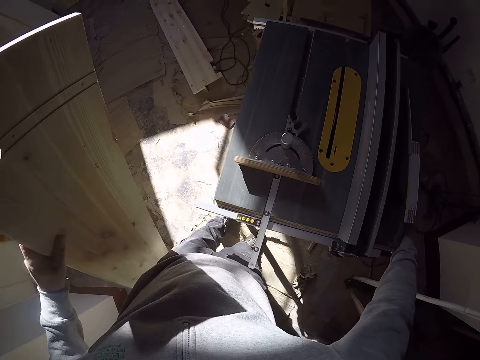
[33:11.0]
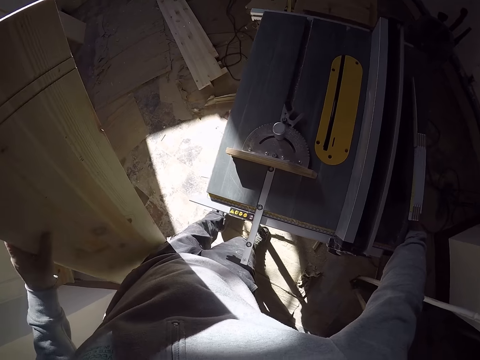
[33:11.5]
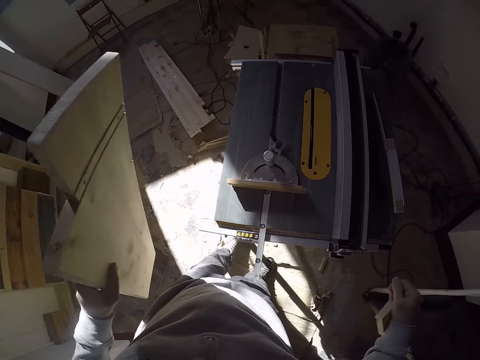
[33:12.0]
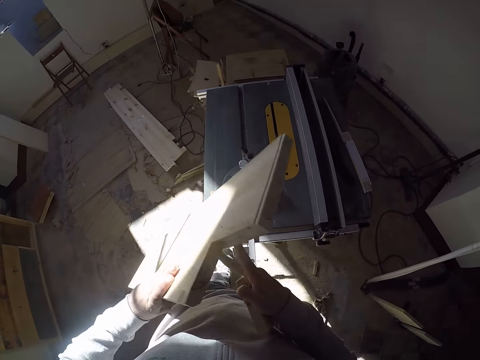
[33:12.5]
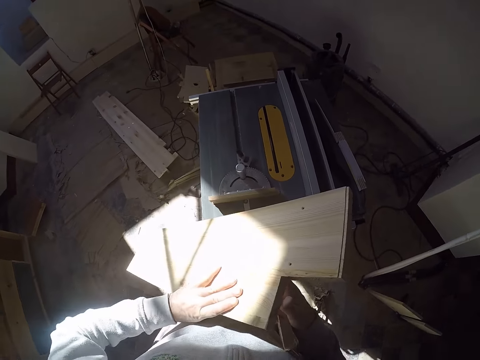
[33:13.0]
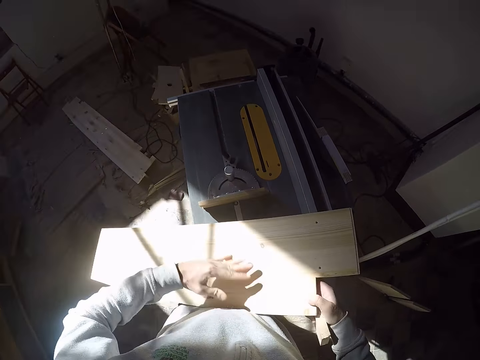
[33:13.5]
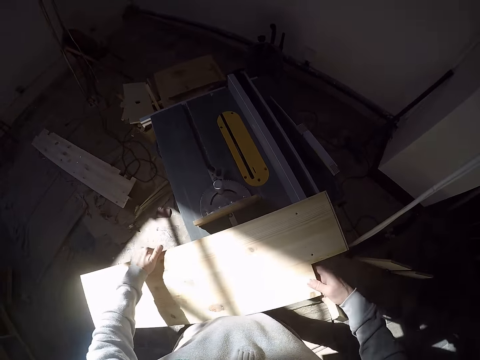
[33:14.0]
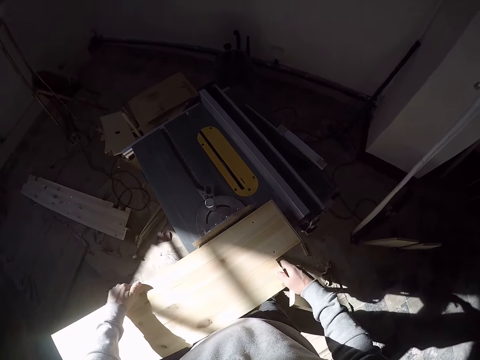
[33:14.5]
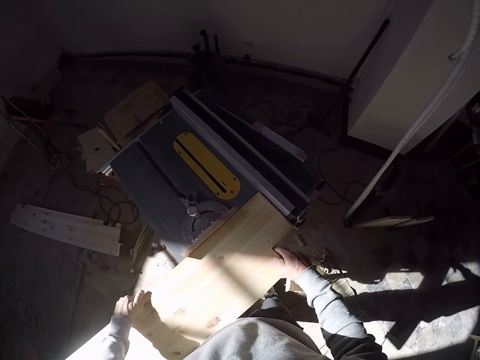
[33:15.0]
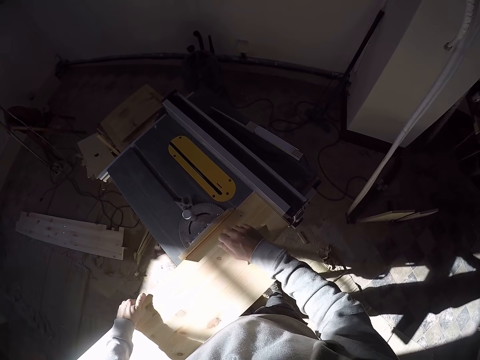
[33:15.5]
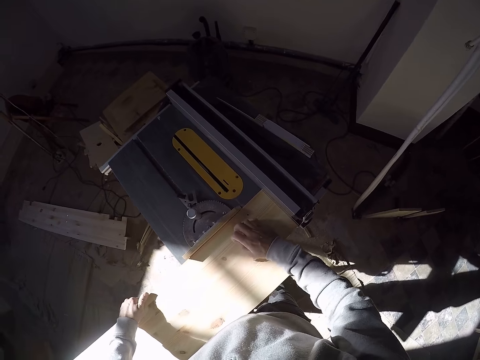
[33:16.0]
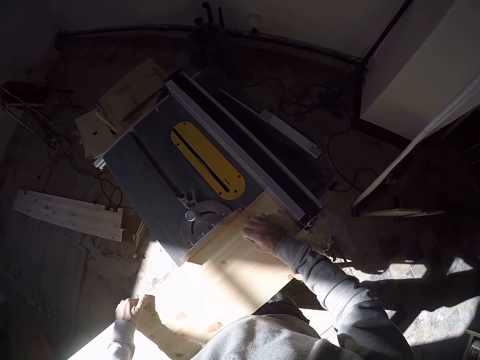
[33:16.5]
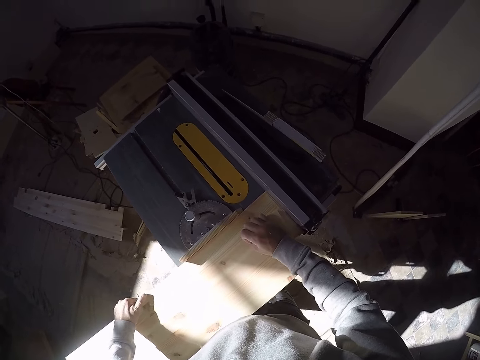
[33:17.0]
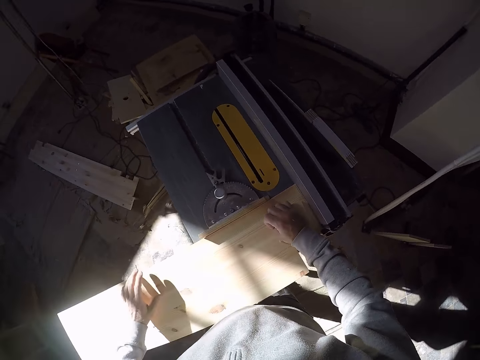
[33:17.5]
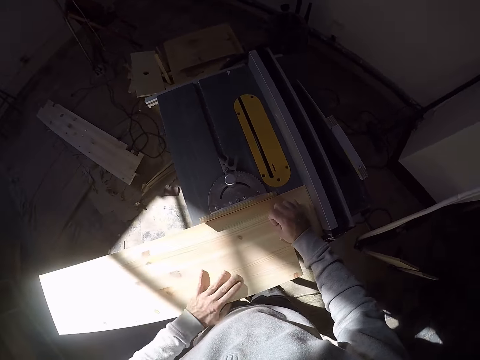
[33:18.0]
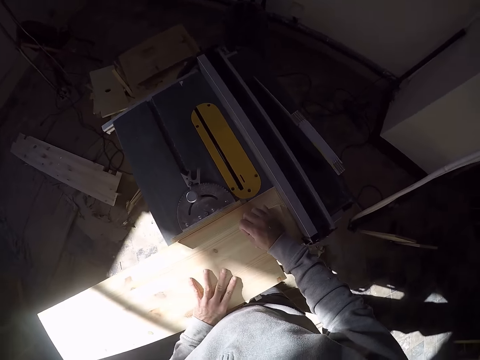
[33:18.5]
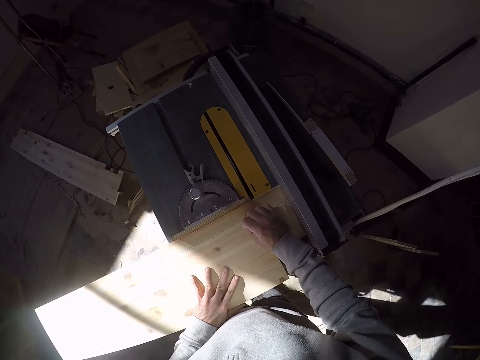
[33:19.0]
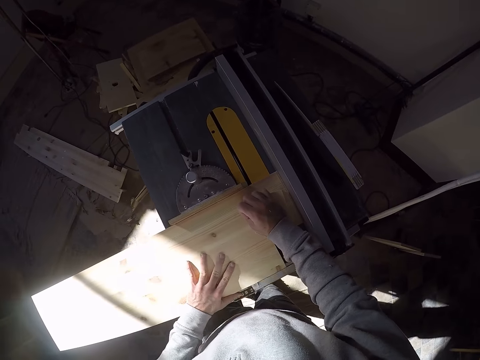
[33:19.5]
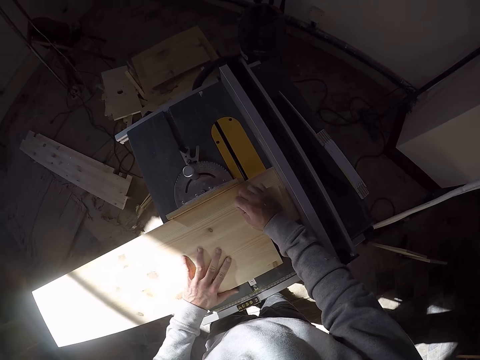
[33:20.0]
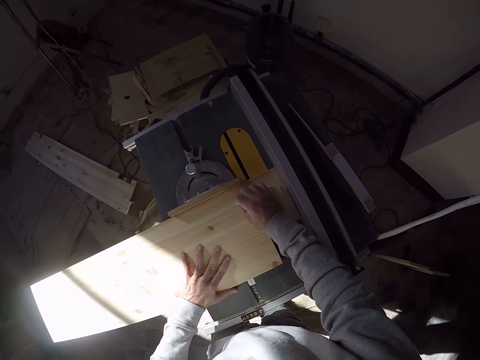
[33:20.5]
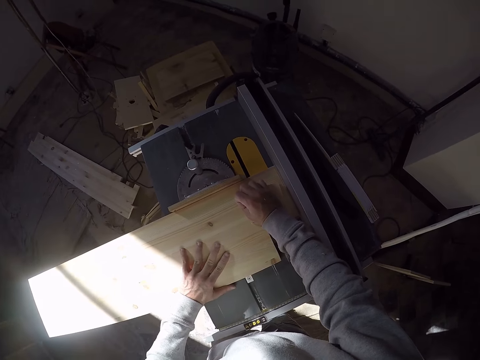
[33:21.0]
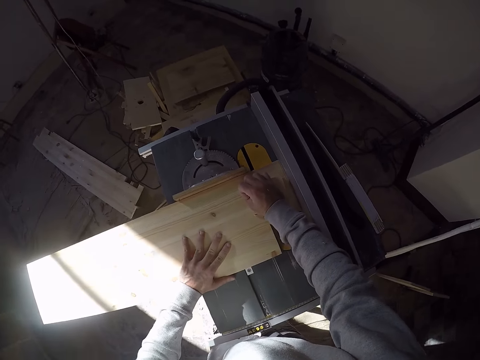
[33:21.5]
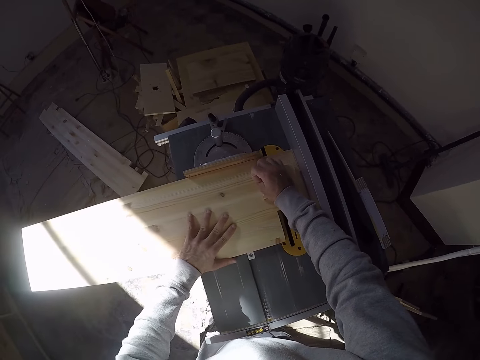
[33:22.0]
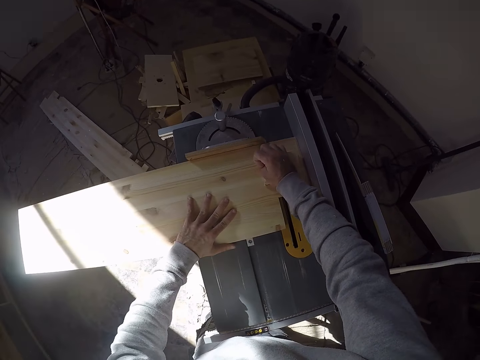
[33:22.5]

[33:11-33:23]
The camera wearer places the wood on the table saw machine with both hands. He touches the wood. He places the wood on the wood on the table saw machine with his right hand. He moves the wood together with the wood on it on the table saw machine with both hands.

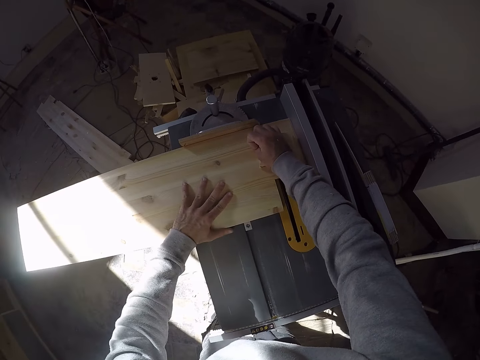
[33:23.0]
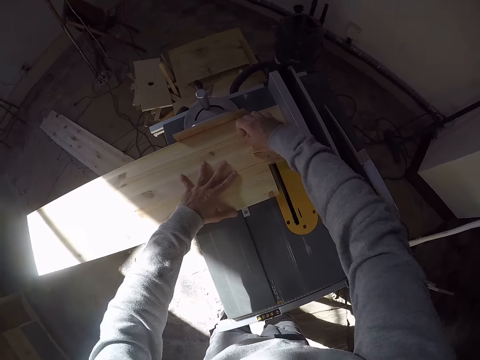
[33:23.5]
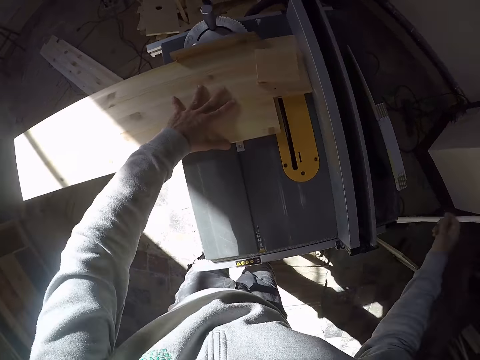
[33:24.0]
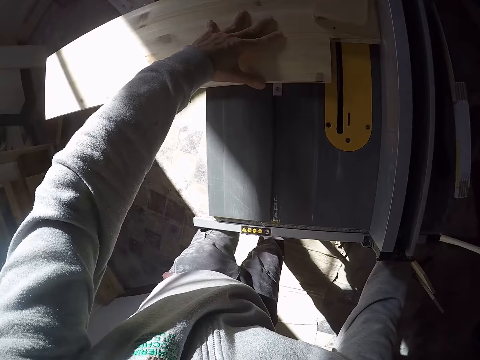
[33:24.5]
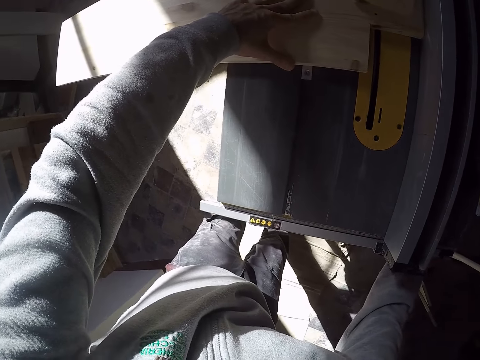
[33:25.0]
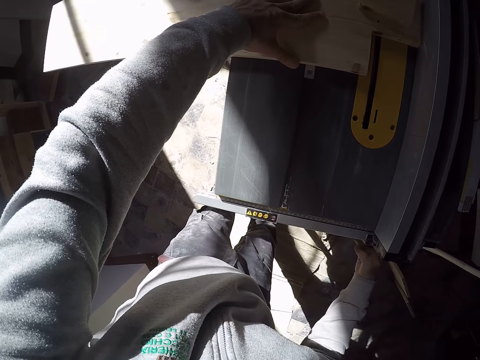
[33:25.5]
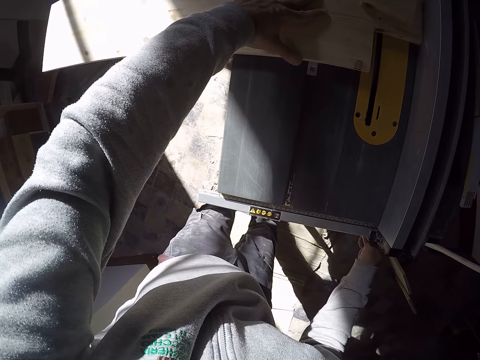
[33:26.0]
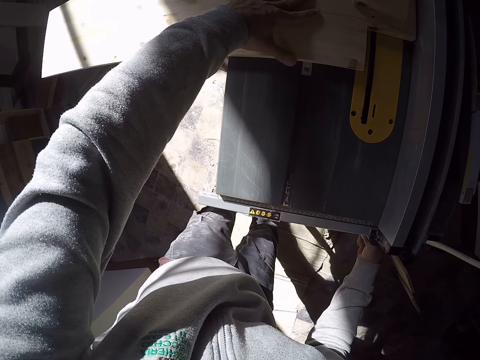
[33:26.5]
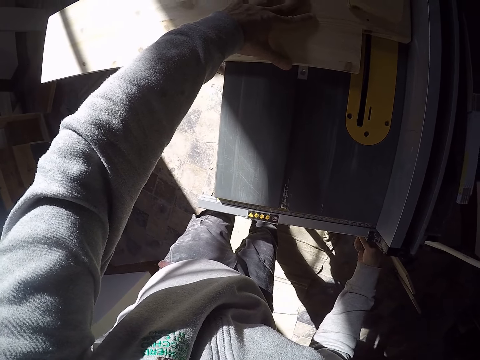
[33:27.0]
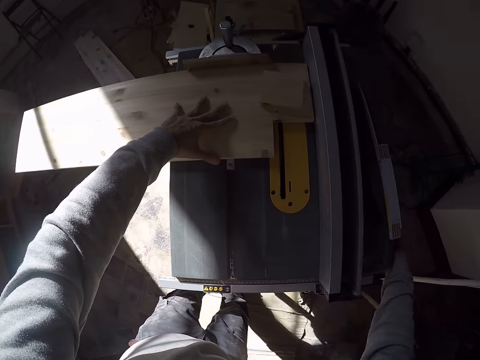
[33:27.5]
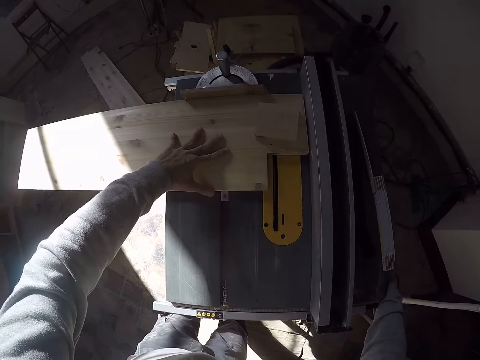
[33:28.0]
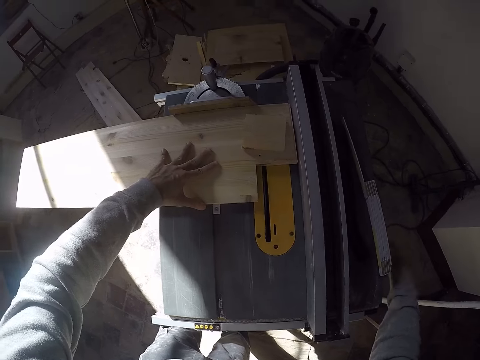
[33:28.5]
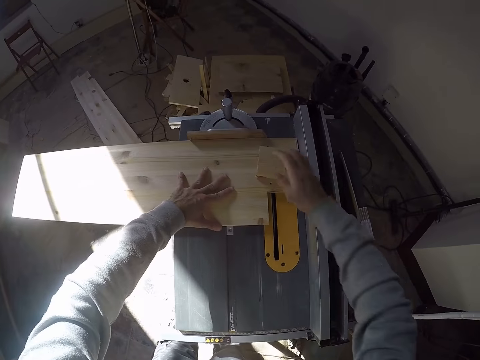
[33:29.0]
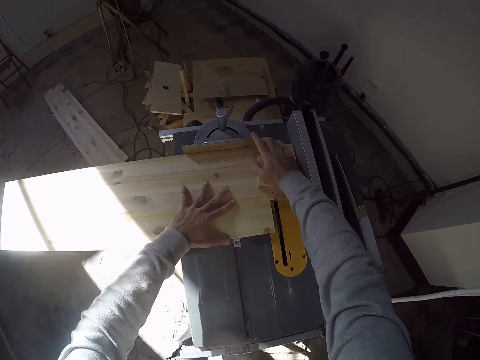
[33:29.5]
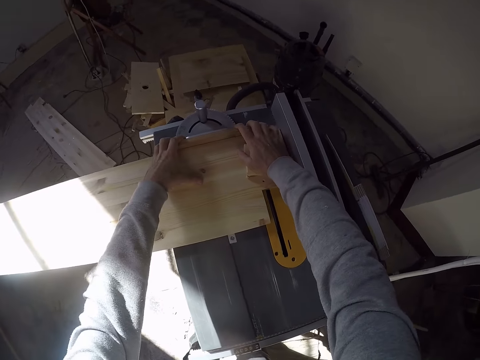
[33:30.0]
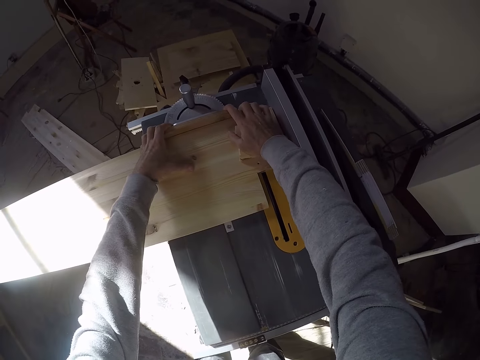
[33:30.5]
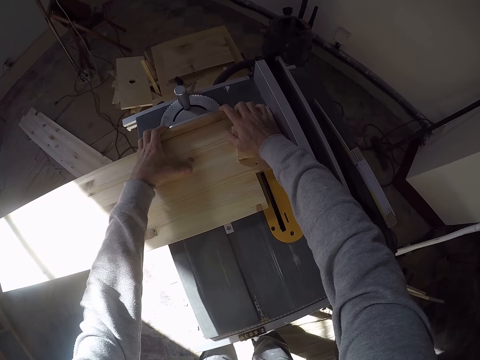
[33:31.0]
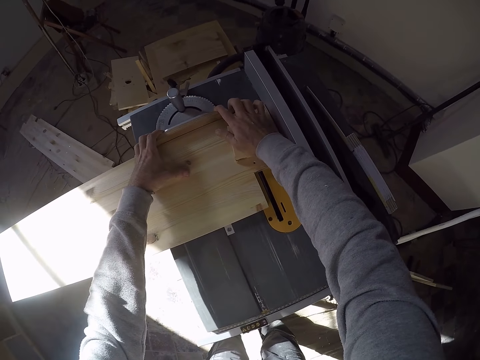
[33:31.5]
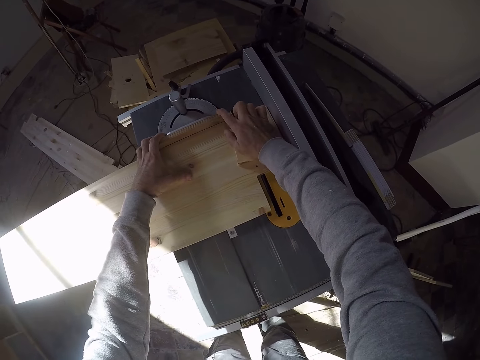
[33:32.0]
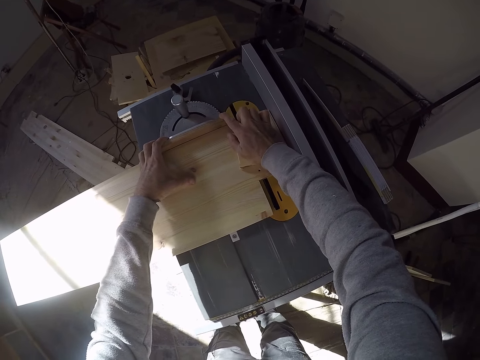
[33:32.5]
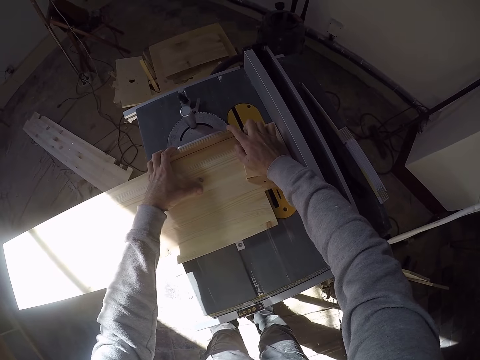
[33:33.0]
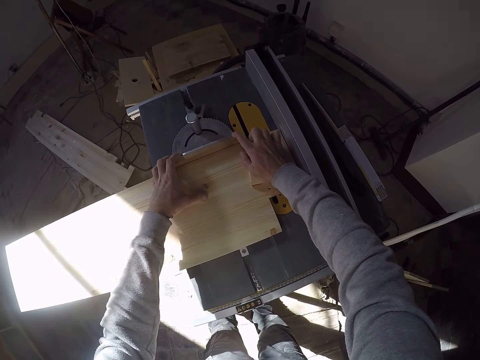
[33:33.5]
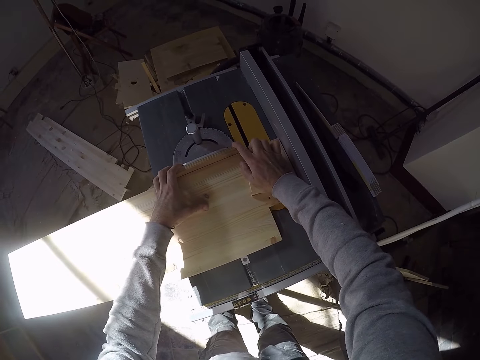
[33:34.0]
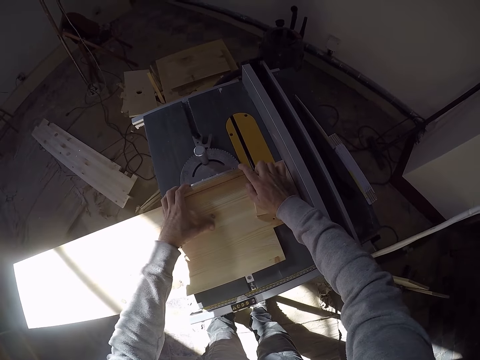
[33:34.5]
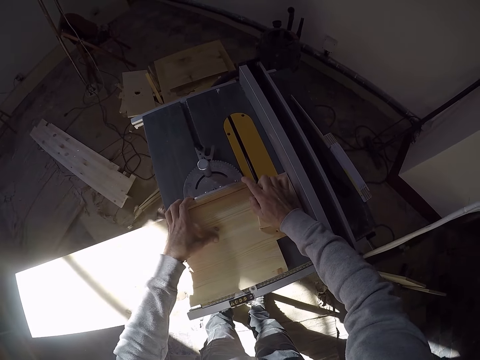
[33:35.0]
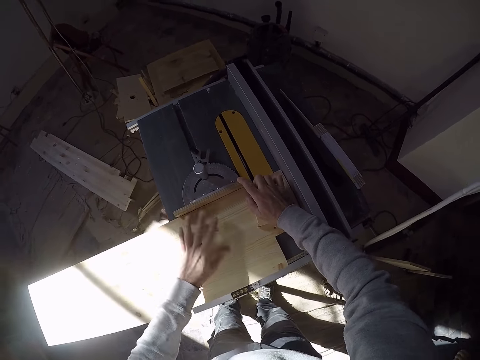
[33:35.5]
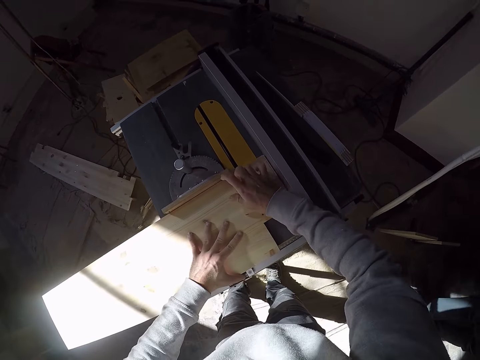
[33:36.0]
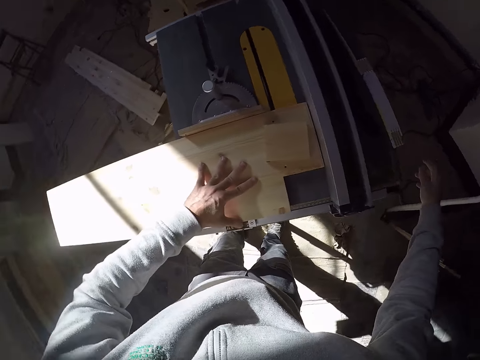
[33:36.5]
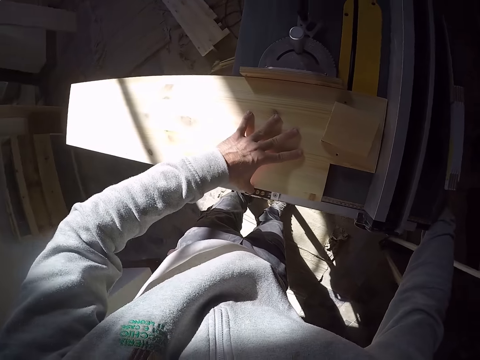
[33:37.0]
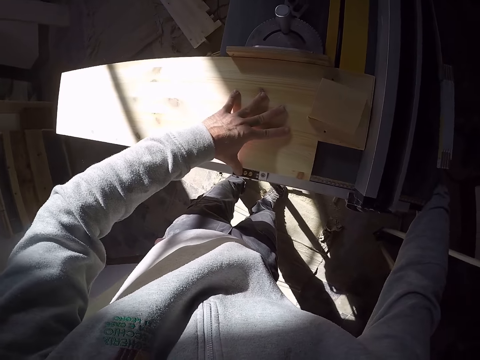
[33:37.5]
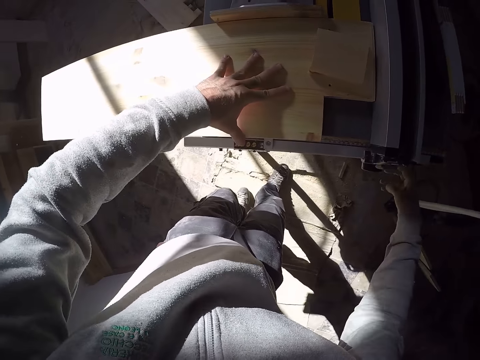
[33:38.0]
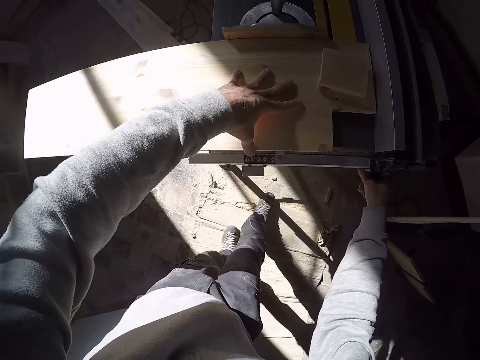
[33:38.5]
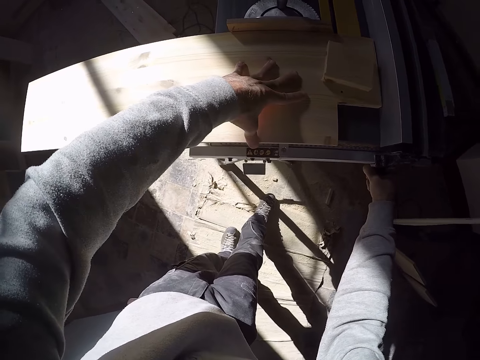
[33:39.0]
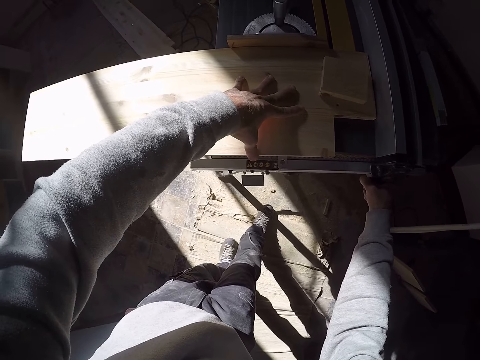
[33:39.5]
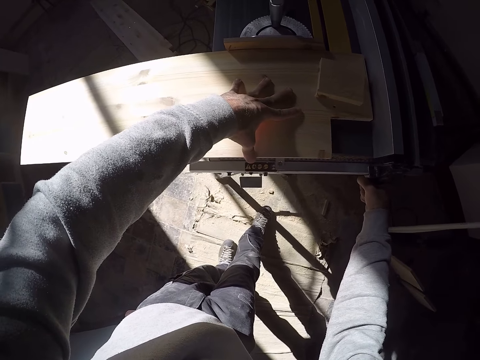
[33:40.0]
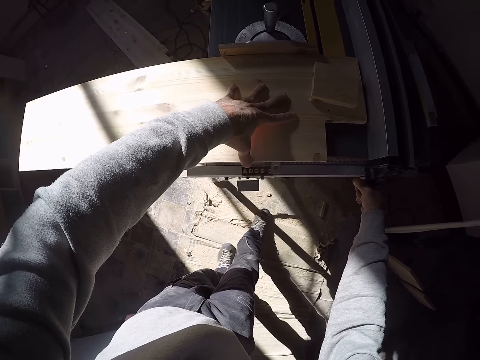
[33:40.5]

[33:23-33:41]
The camera wearer touches something. He adjusts the knob on the table saw machine with his right hand. He moves the wood together with the wood on it on the table saw machine with both hands. He touches the wood. He touches something. He adjusts the knob on the table saw machine with his right hand.
